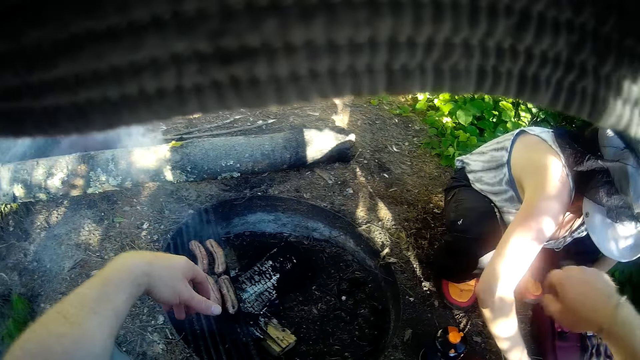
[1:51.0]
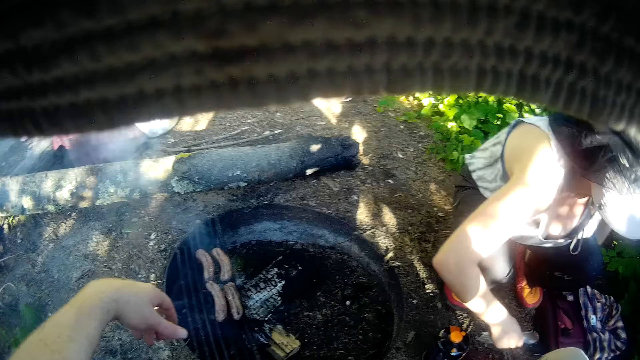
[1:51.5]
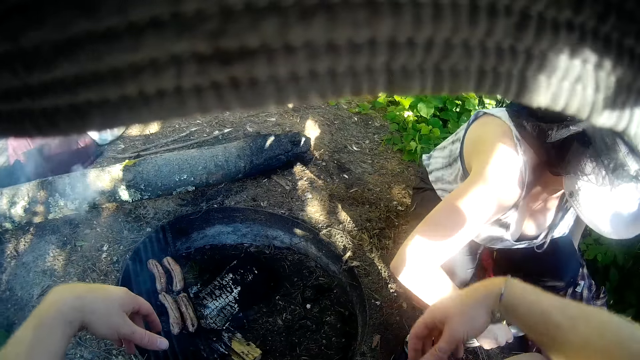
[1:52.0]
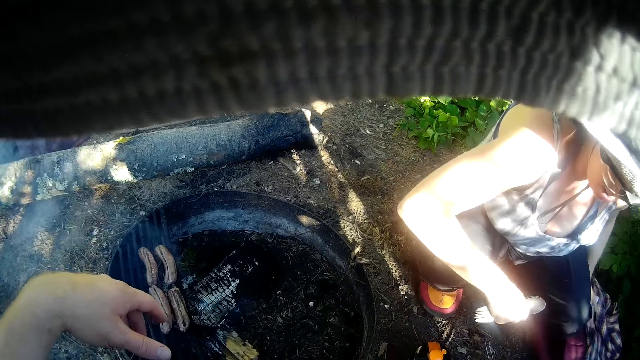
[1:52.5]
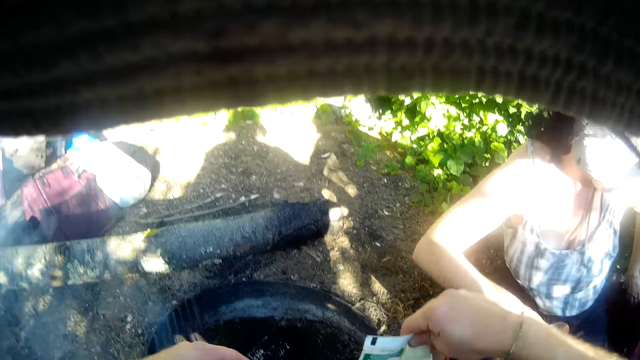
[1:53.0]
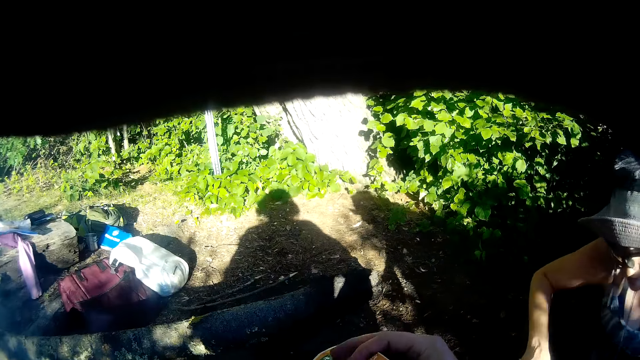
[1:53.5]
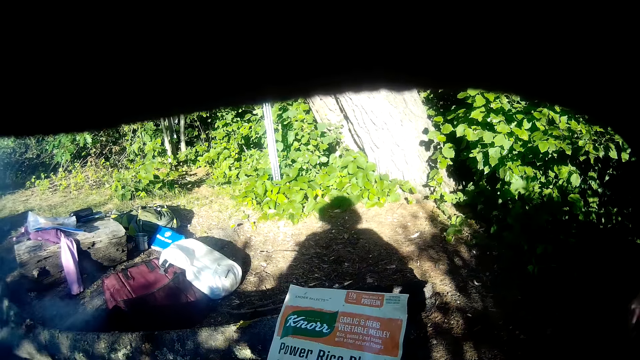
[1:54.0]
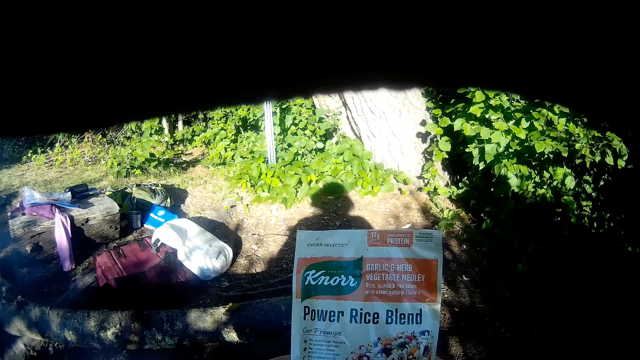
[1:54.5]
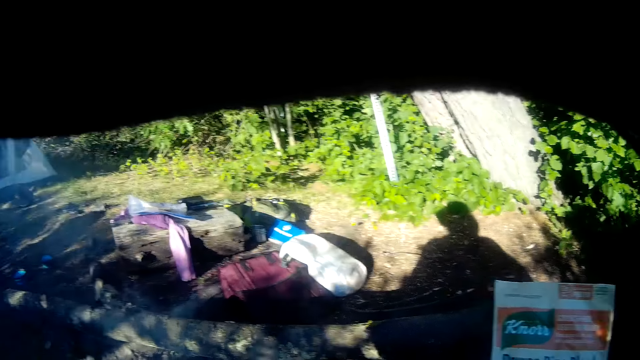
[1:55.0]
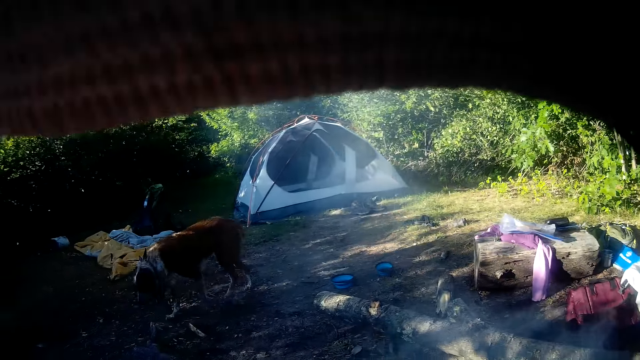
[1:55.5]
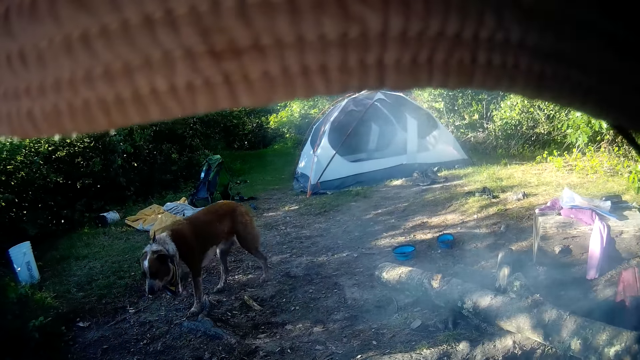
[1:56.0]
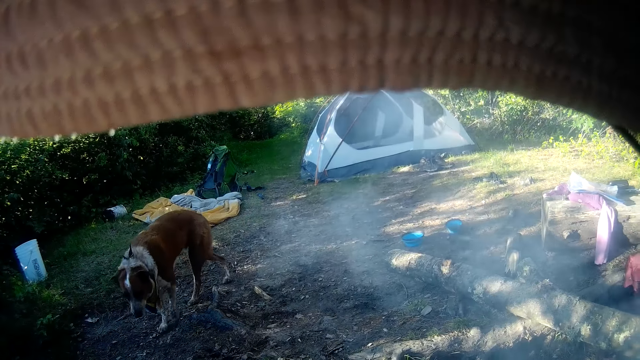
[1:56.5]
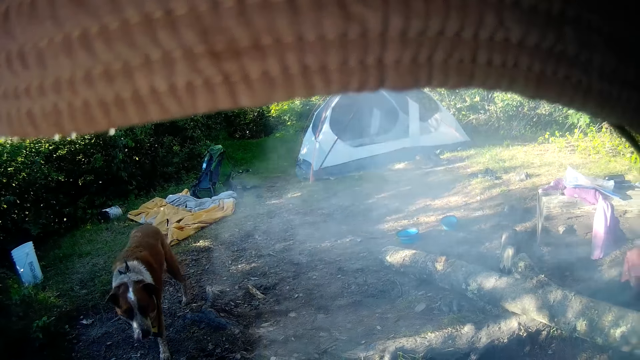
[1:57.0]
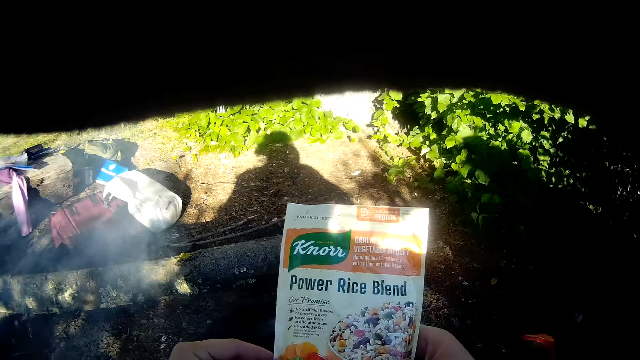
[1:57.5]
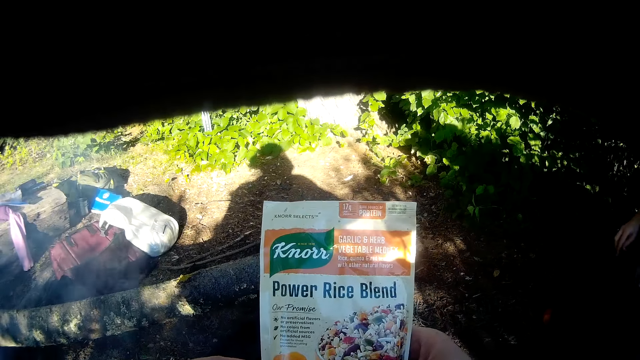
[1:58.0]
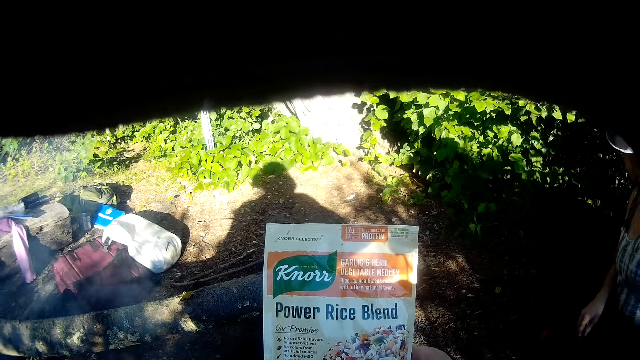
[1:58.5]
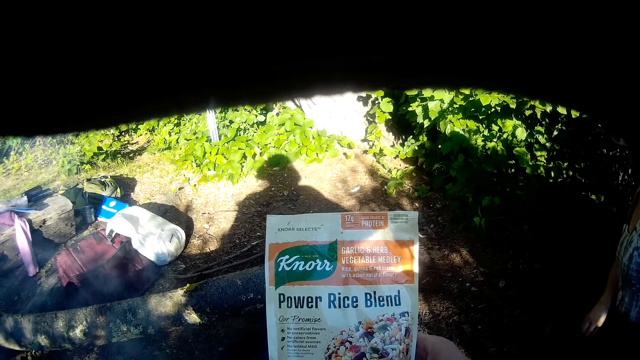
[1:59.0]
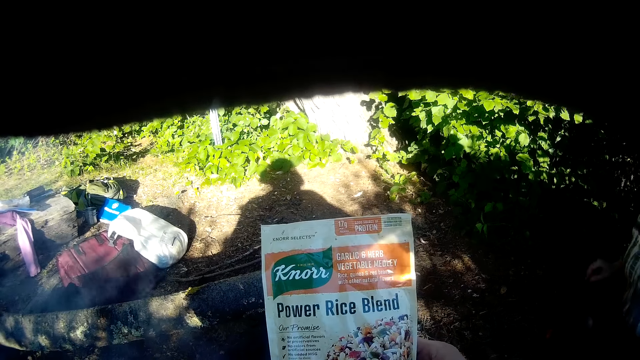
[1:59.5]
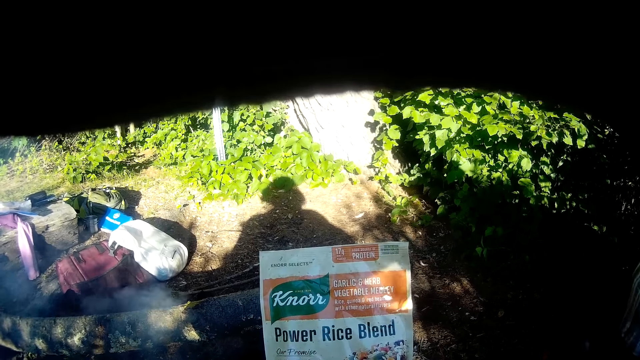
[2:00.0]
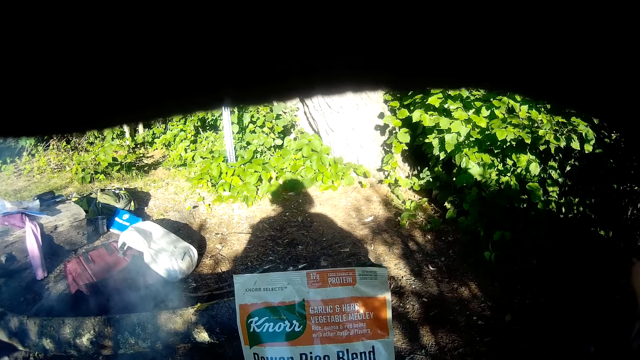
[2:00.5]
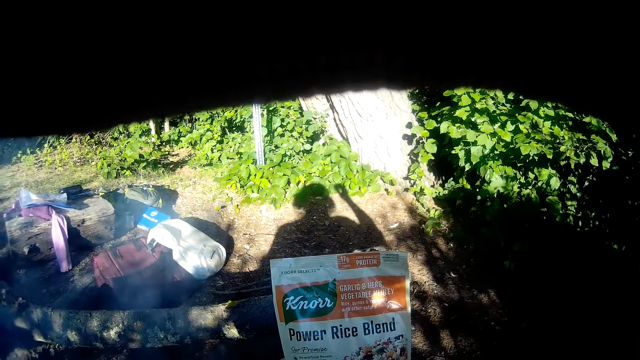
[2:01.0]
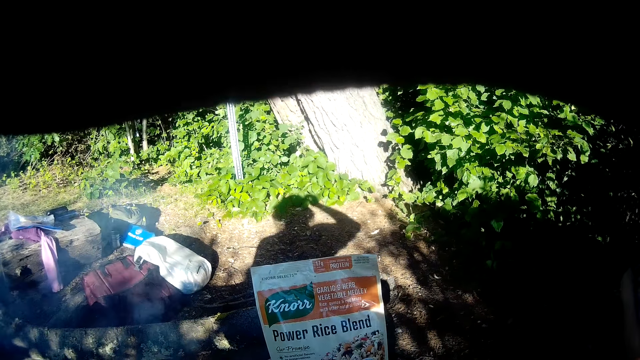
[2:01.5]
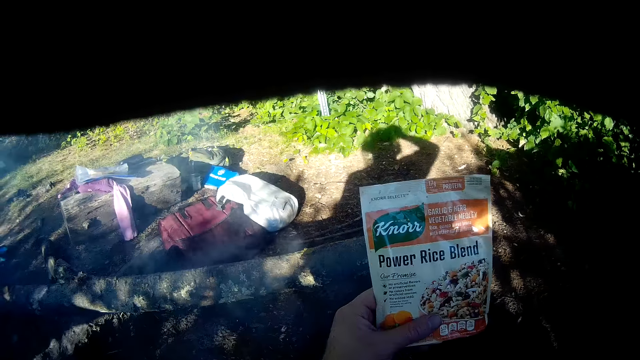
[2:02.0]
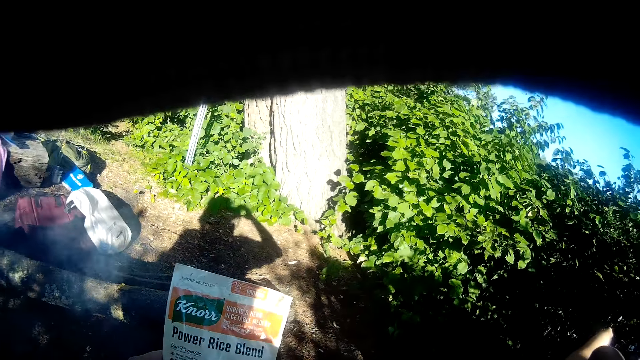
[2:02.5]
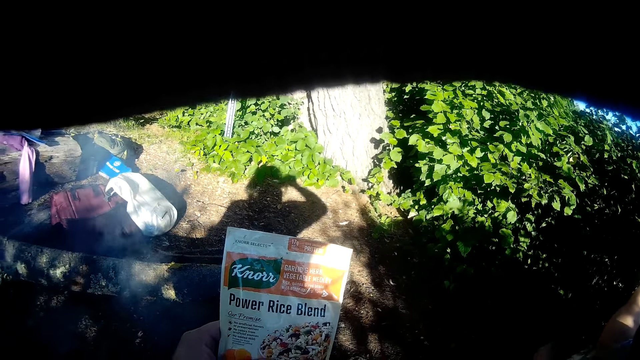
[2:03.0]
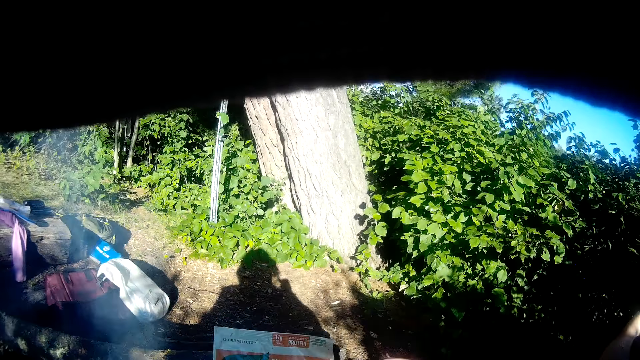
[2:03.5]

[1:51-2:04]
The camera wearer converses with the woman. He takes a sachet of ingredient from the floor with his right hand. The woman converses with the camera wearer. The camera wearer looks at the paper. He looks around the compound. He looks at the paper. The woman converses with the camera wearer. The camera wearer looks at the paper. He touches his head with his right hand.

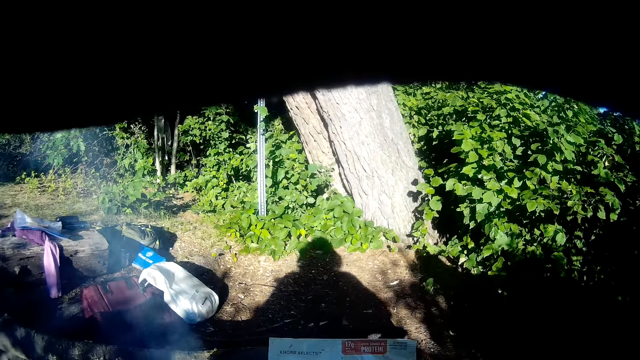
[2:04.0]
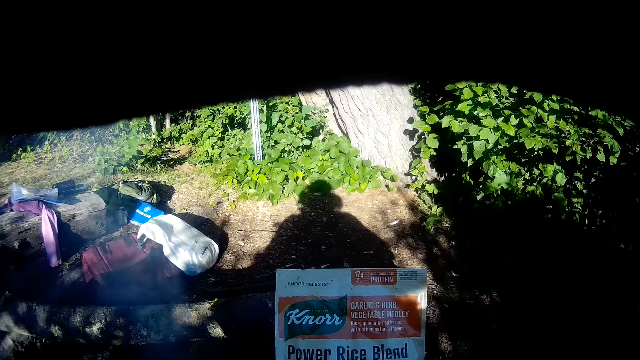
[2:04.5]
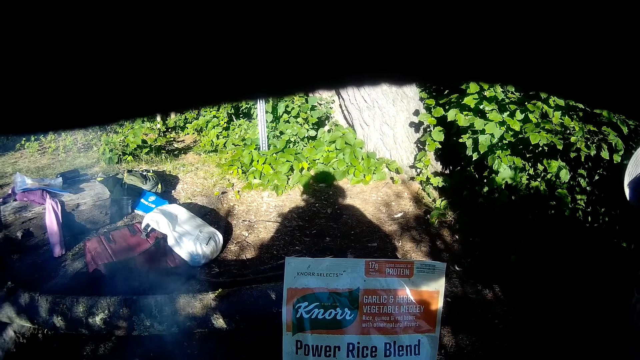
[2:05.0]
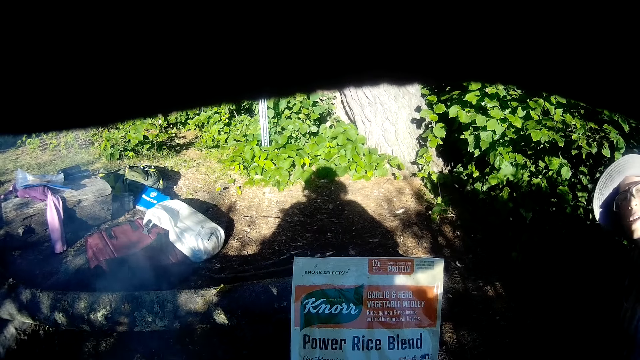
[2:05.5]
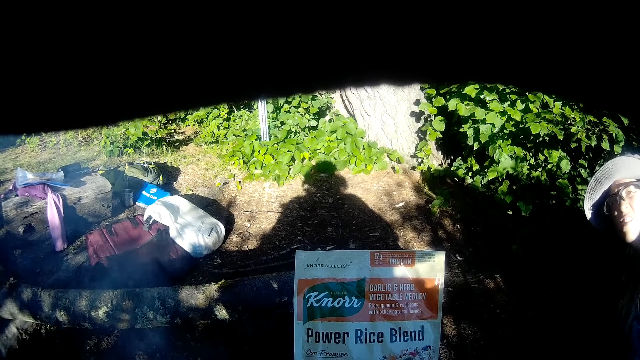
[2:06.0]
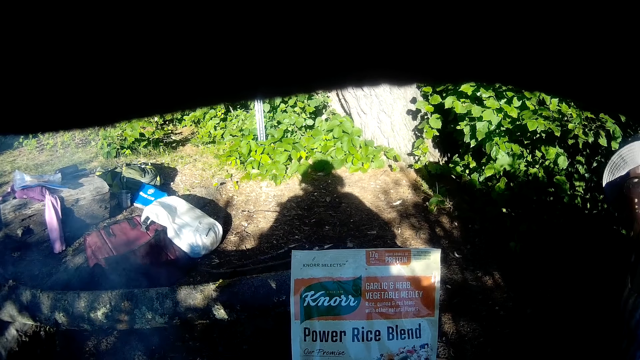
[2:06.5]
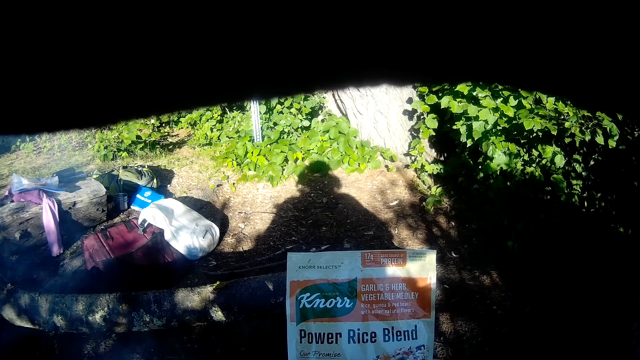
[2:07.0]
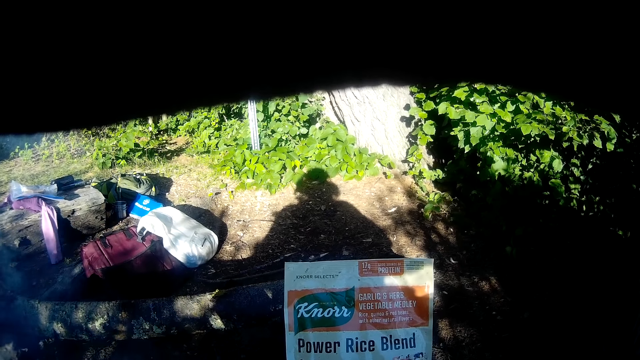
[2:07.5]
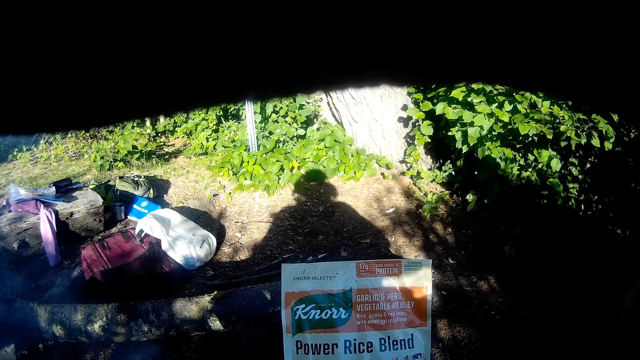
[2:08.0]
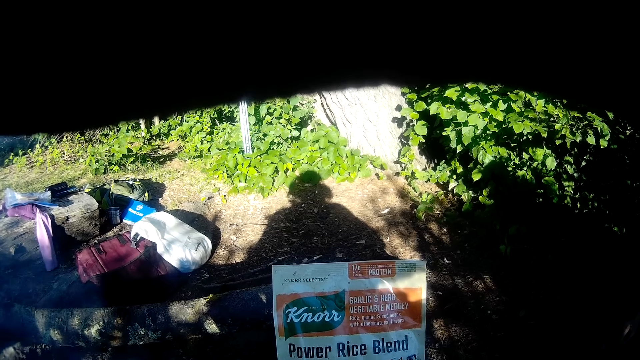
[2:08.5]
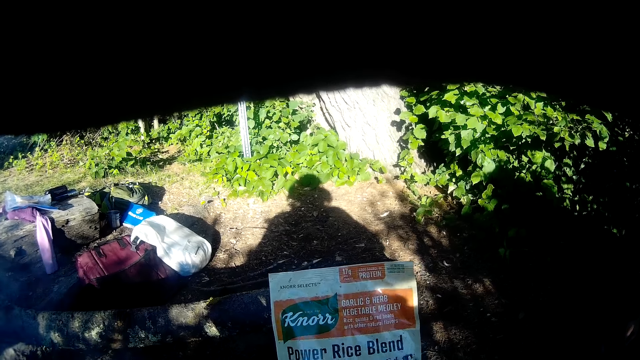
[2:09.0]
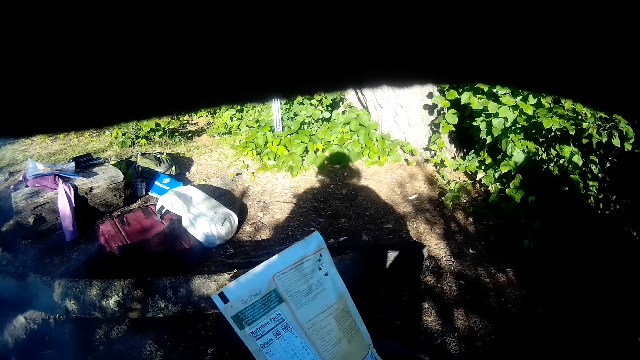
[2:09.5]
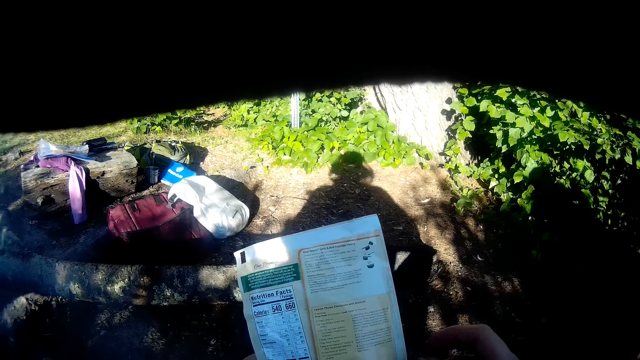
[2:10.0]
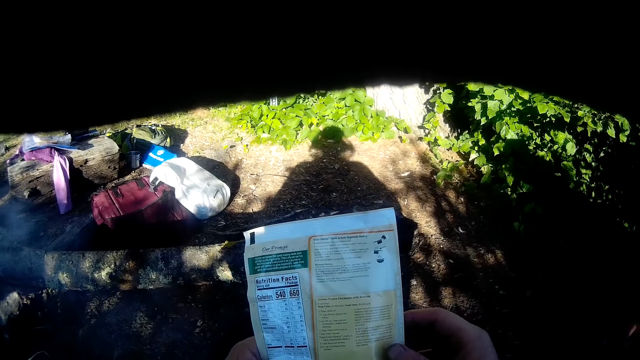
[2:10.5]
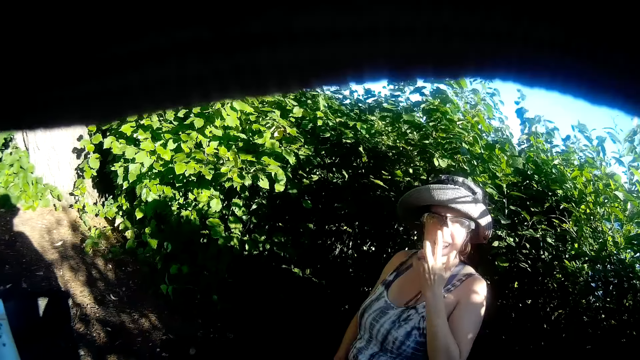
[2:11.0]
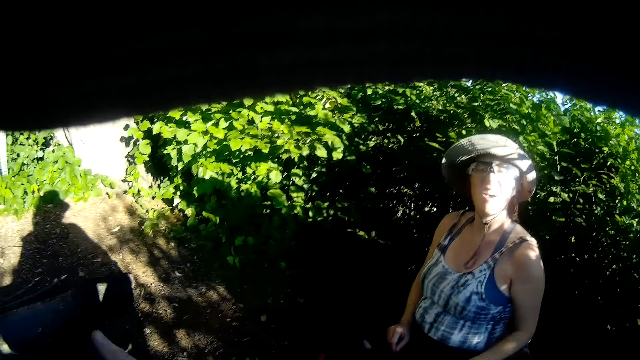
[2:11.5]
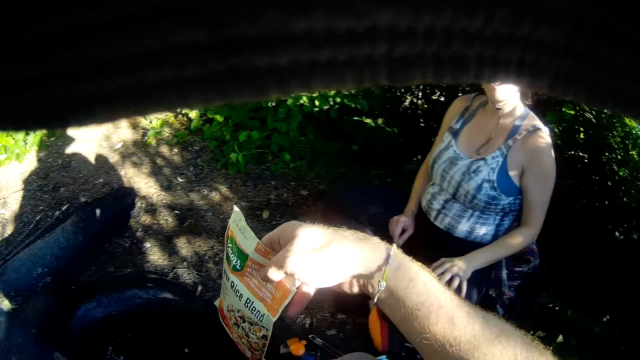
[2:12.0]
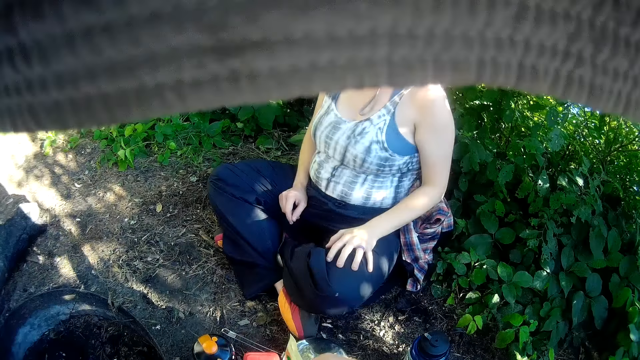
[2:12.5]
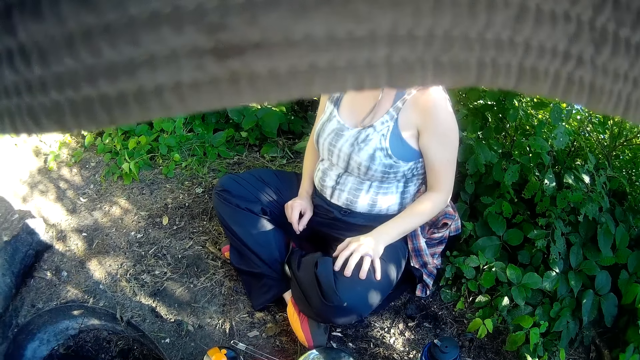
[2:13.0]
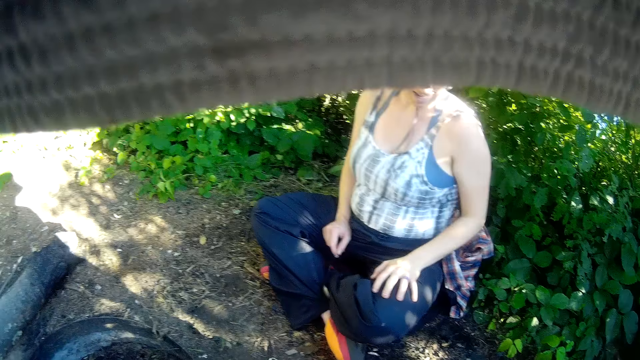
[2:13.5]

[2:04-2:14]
The camera wearer converses with the woman. He looks at the paper. He converses with the woman. He turns the paper. He looks at the woman. He drops the sachet of ingredient on the floor with his right hand.
